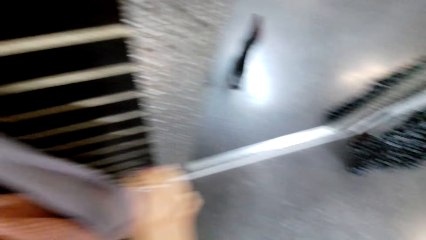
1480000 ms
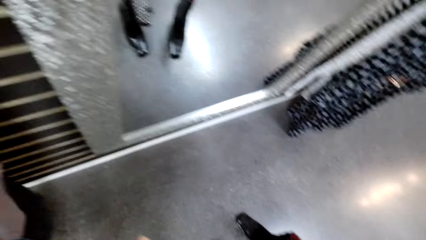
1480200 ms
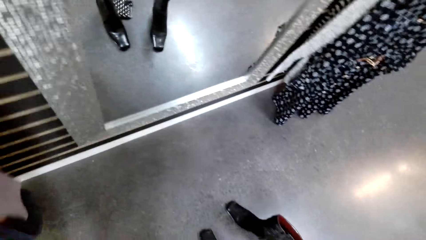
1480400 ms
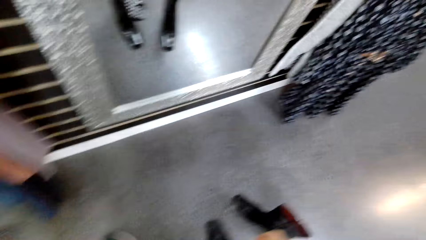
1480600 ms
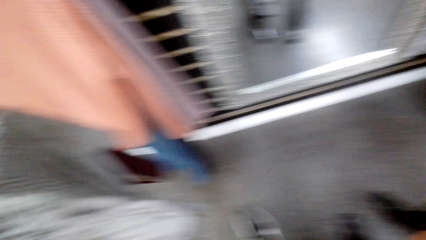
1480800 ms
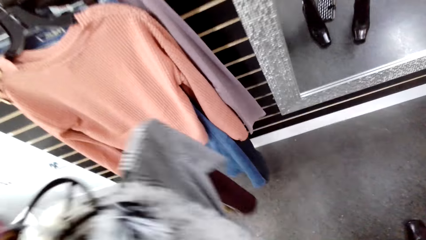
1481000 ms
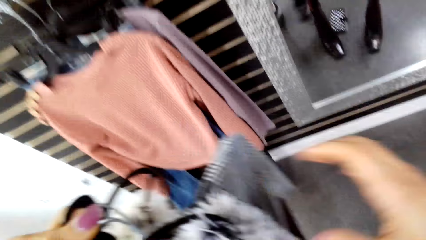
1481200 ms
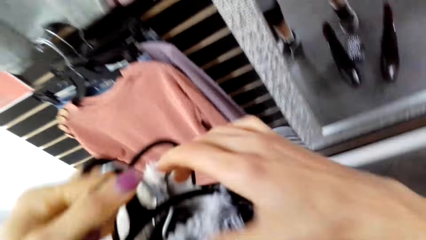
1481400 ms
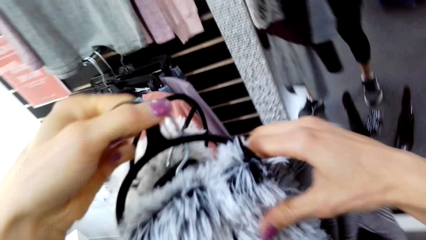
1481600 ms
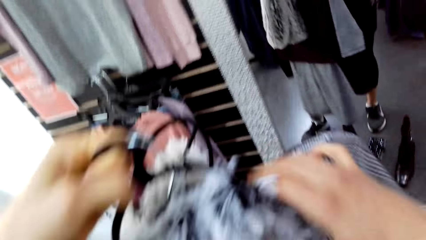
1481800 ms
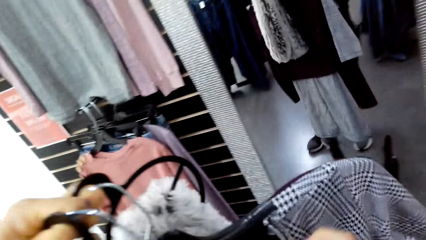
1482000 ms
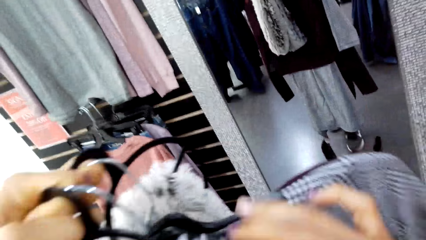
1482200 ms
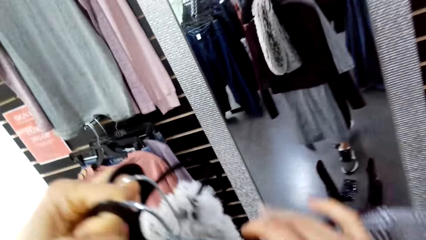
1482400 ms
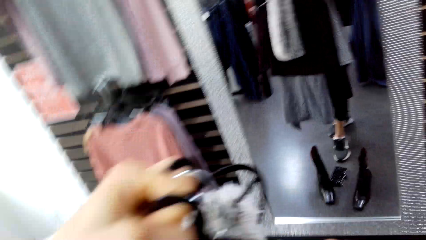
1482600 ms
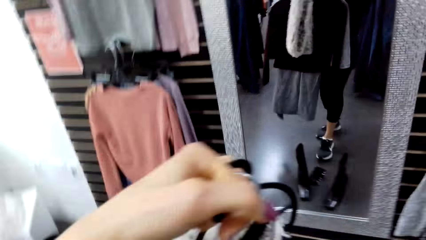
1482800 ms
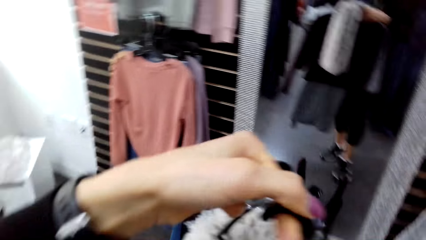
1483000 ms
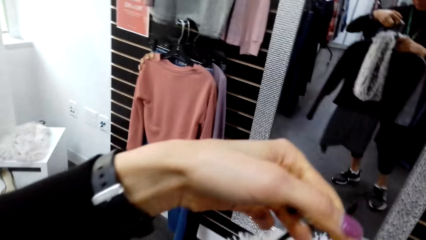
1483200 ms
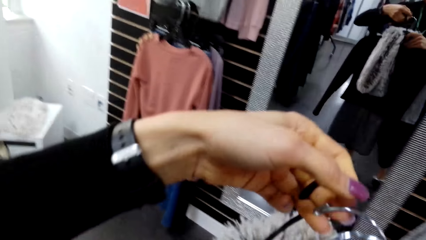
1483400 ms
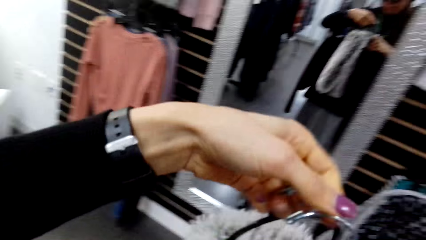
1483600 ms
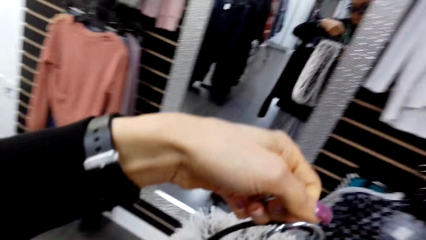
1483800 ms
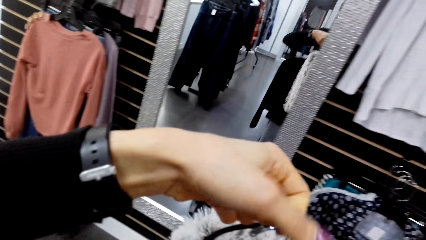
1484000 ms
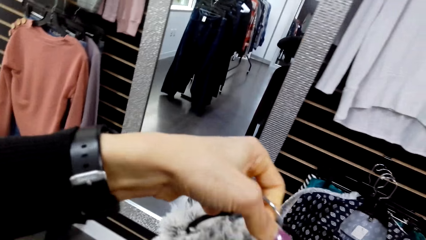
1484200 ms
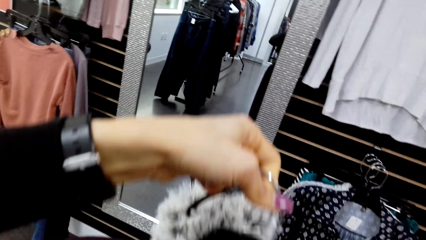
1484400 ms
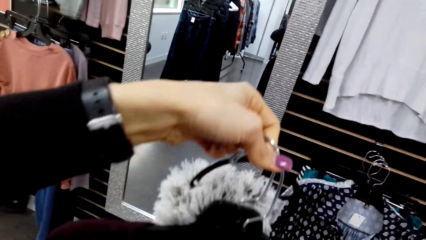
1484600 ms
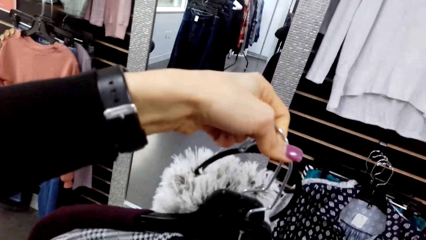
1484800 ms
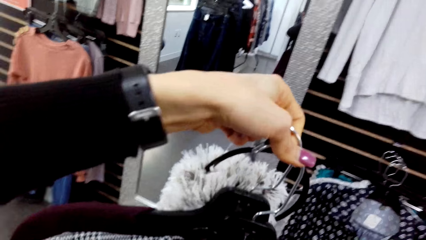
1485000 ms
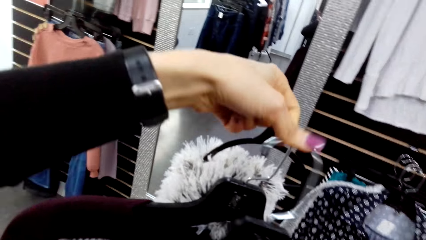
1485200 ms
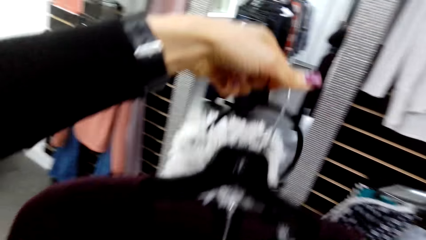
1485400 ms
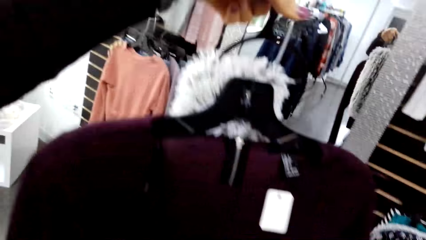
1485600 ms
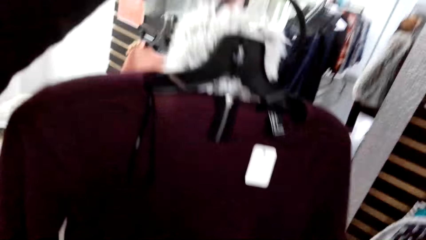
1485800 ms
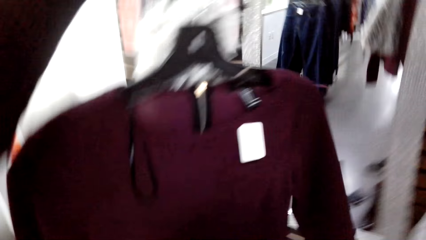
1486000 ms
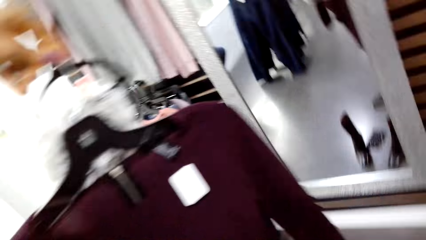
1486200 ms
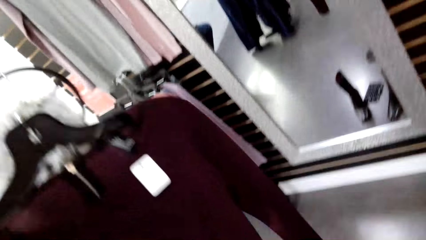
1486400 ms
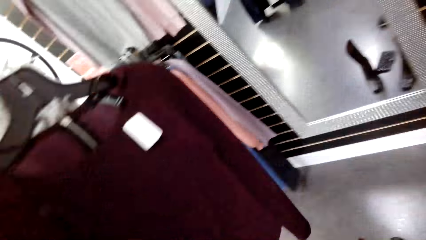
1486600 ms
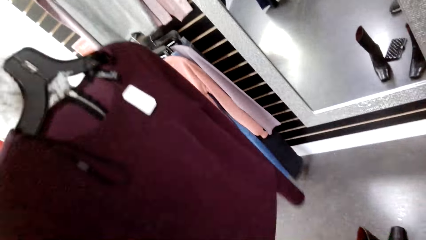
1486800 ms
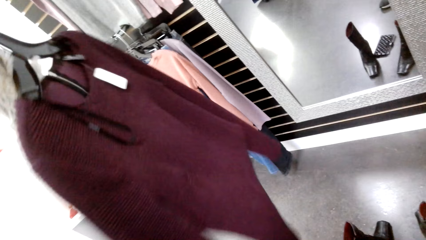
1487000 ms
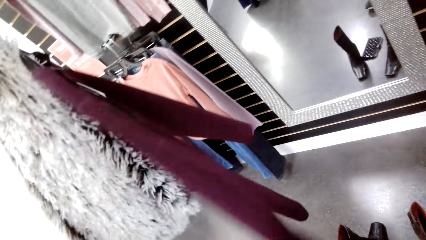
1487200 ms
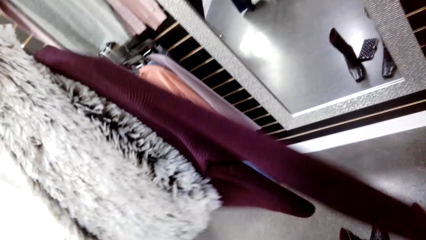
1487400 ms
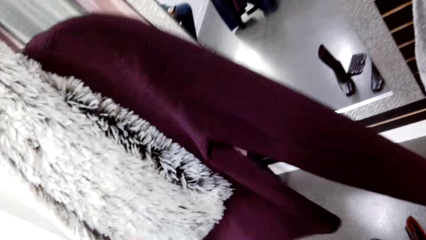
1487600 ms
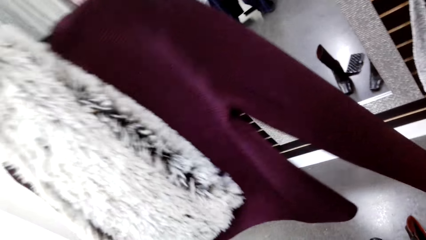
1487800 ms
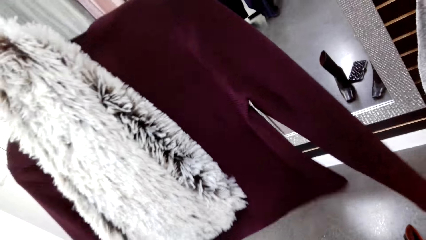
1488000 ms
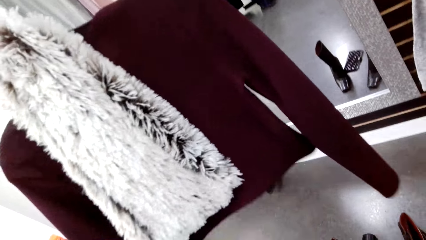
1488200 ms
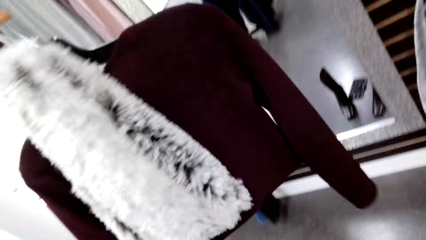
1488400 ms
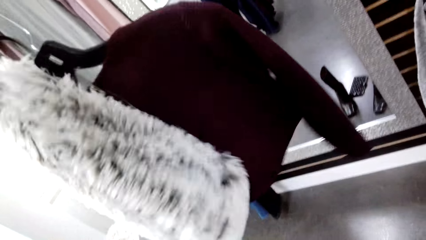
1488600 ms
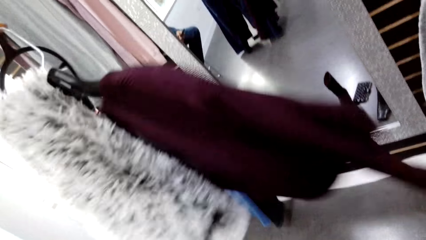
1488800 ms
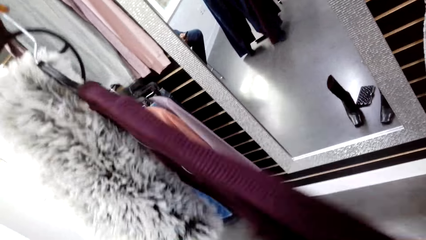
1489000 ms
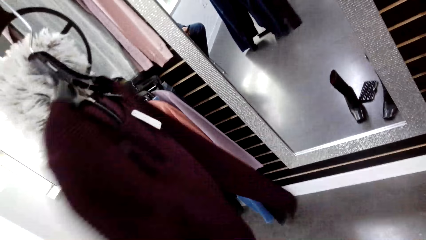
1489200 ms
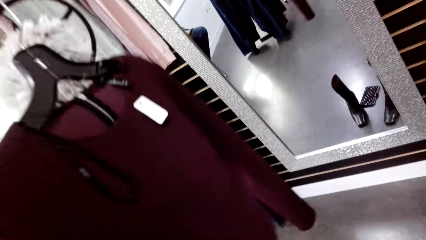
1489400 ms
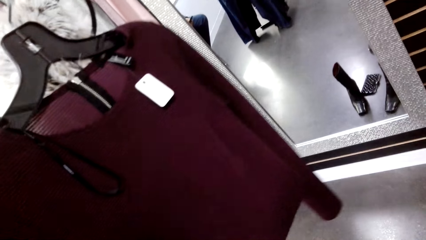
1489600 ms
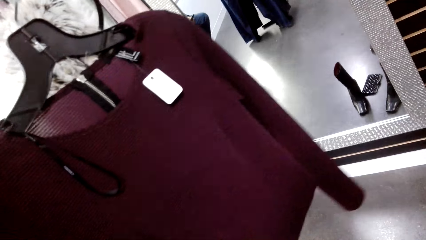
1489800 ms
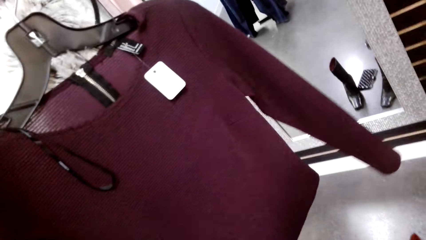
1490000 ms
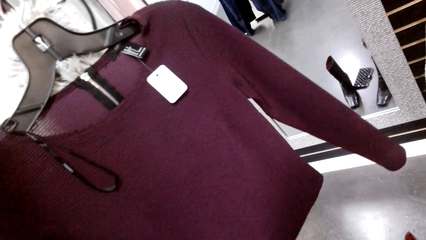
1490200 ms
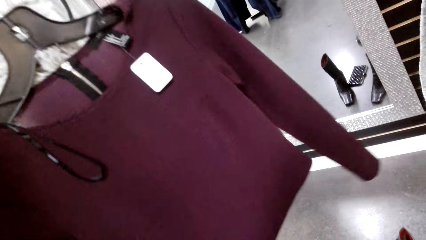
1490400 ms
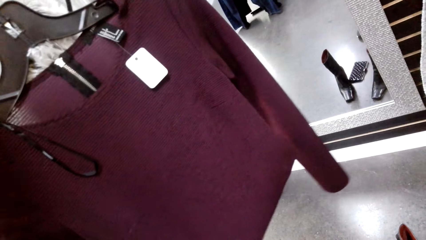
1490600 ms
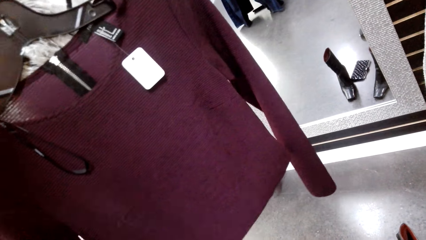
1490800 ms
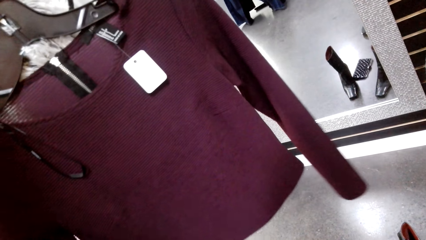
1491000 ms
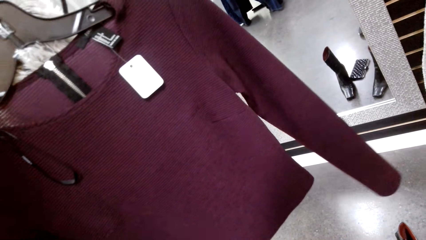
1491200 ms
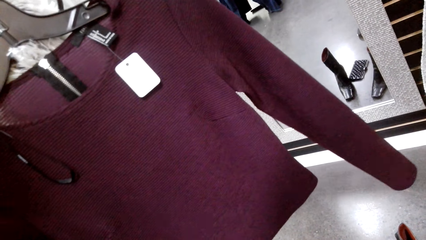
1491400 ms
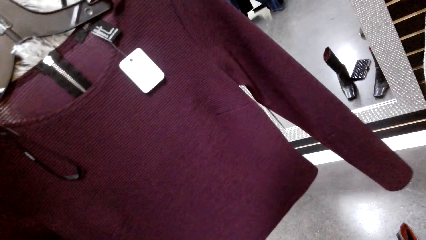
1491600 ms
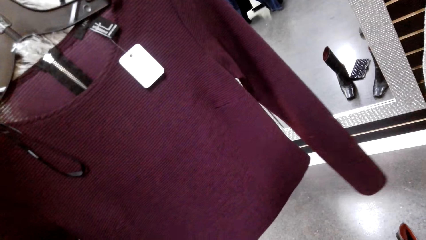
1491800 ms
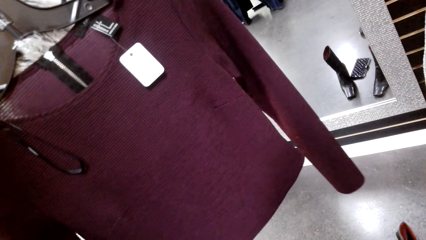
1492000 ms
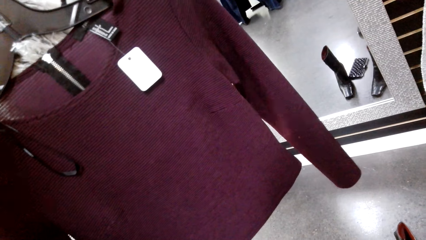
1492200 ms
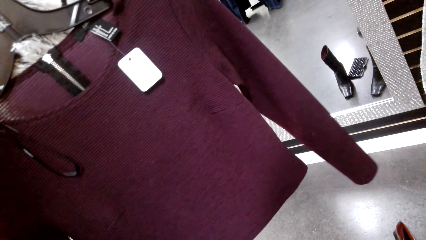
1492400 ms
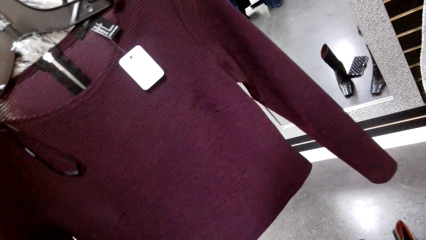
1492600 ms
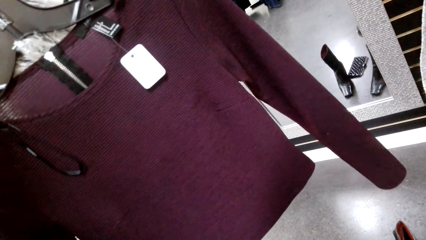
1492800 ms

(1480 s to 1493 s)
The camera wearer sorts the clothes in her hand. She displays the clothes. She looks at blouses.

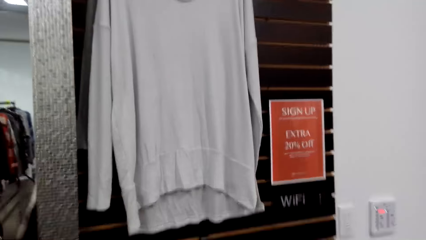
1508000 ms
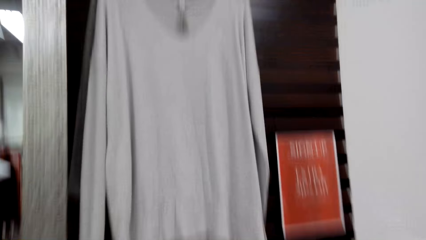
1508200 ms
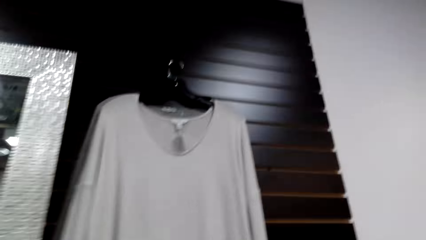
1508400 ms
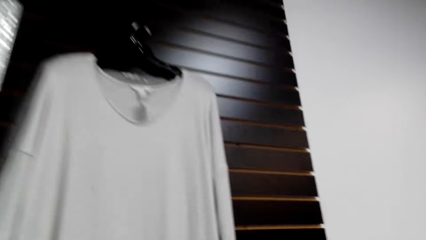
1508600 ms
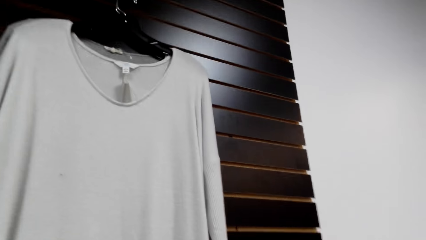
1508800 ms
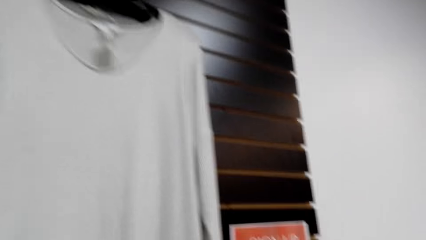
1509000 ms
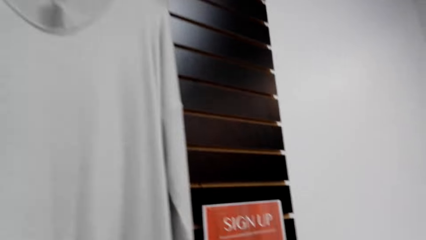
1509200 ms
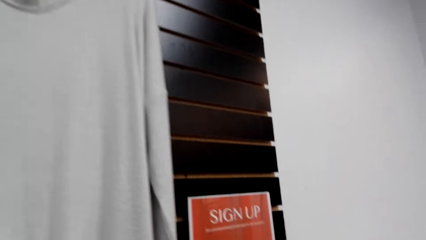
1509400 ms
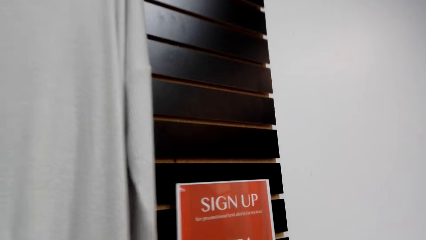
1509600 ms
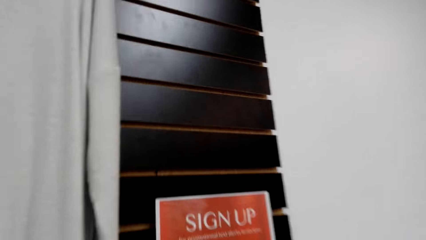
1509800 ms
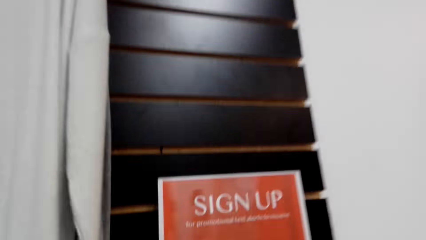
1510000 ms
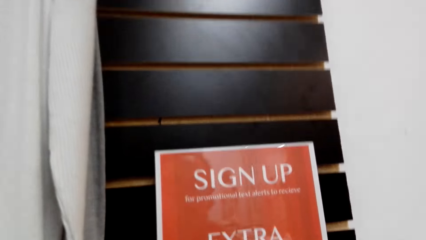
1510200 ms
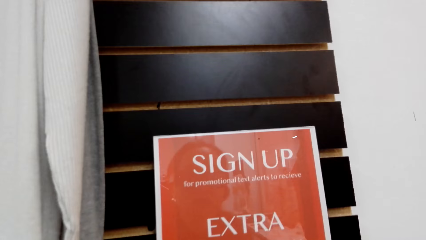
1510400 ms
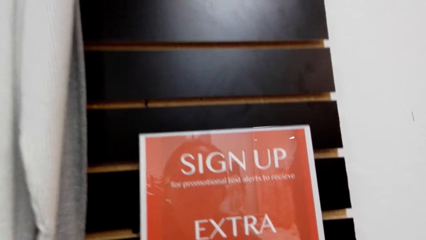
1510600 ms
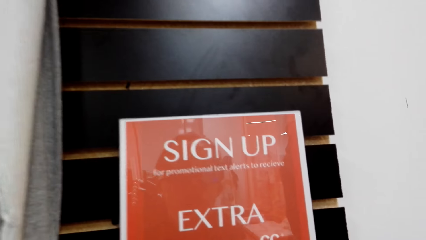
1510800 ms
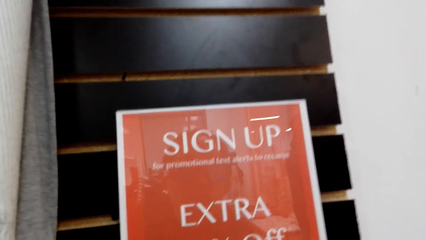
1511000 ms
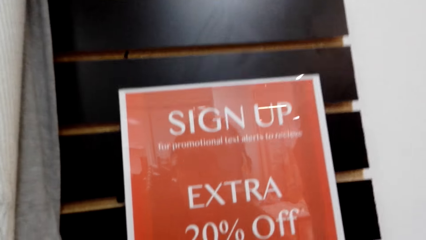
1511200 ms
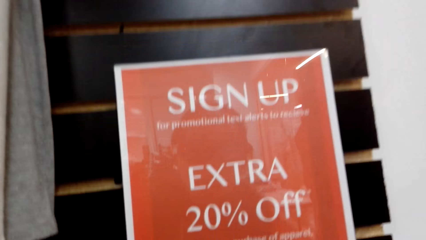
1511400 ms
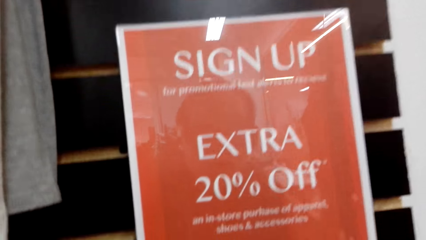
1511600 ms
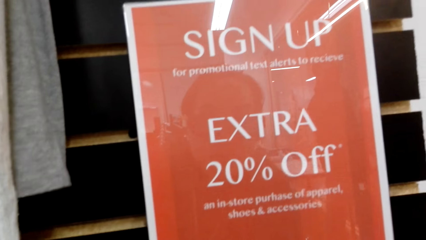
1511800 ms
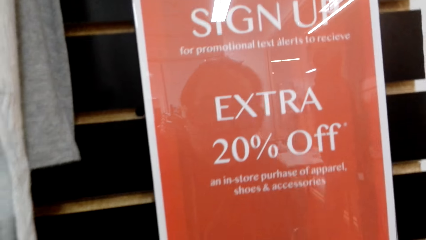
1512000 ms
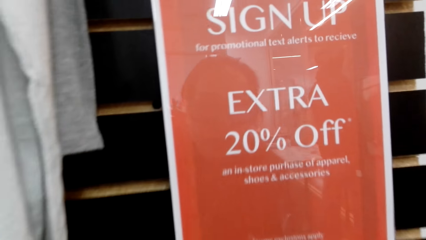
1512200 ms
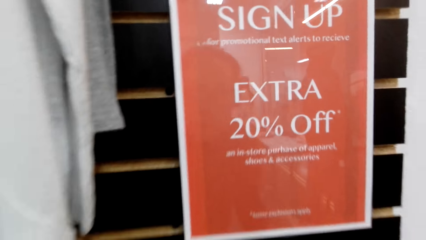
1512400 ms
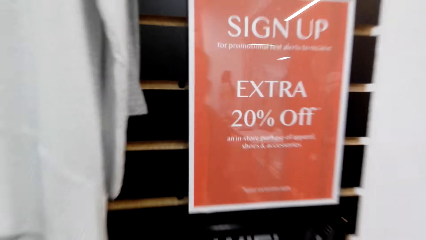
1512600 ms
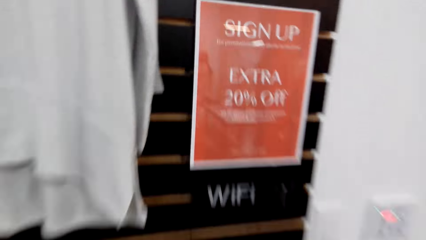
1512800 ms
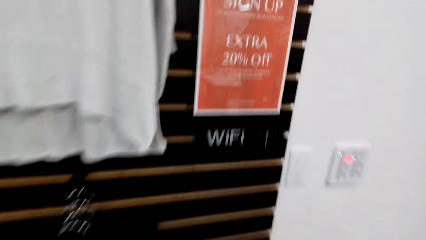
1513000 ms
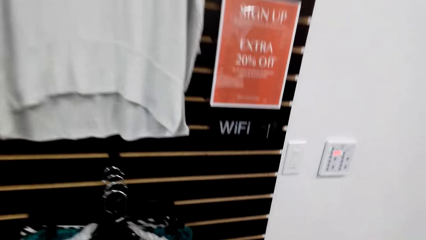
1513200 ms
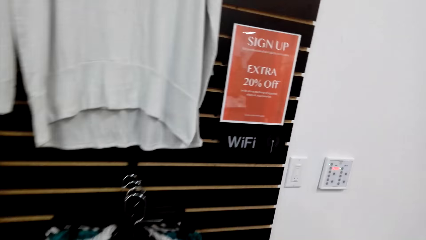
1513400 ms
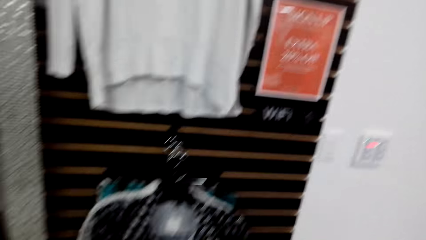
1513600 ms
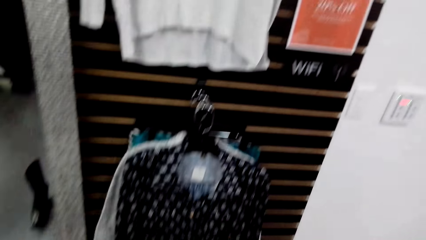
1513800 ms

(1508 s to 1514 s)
The camera wearer walks.
